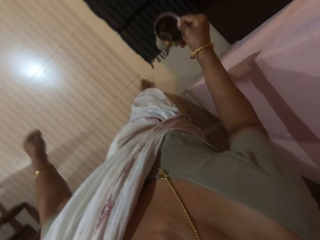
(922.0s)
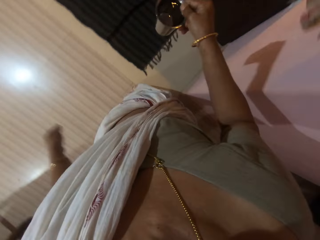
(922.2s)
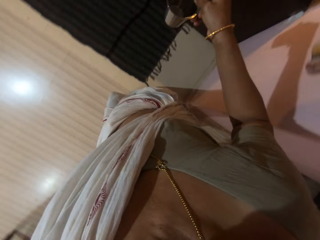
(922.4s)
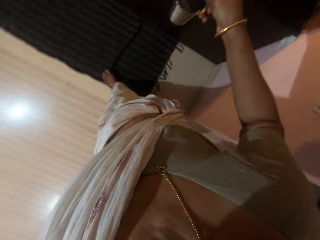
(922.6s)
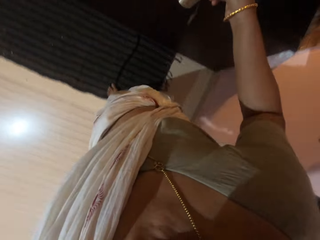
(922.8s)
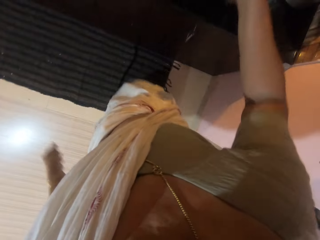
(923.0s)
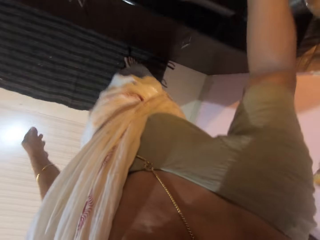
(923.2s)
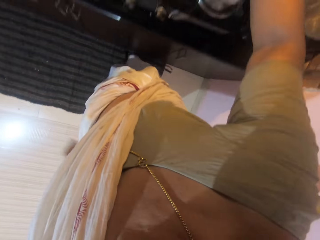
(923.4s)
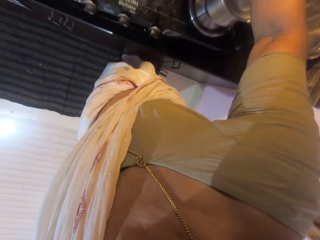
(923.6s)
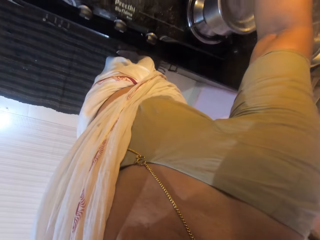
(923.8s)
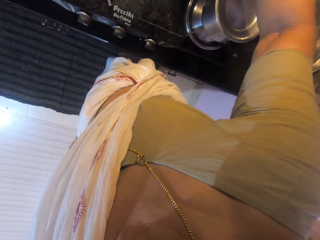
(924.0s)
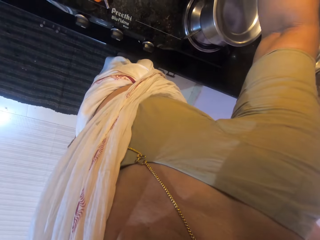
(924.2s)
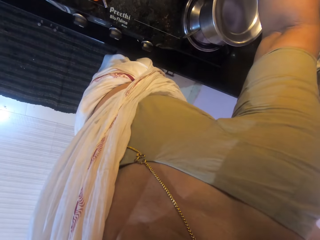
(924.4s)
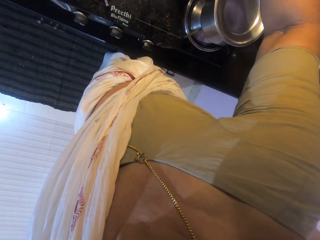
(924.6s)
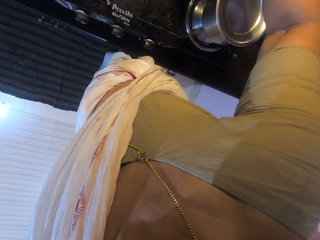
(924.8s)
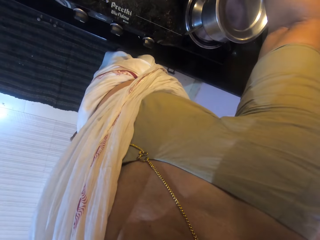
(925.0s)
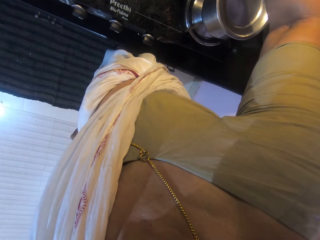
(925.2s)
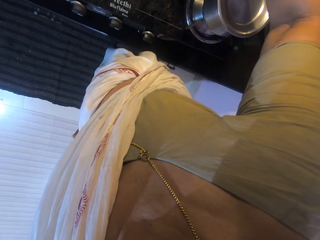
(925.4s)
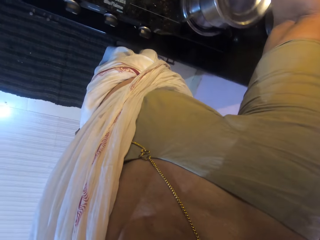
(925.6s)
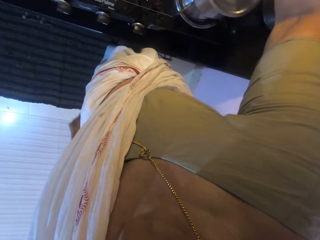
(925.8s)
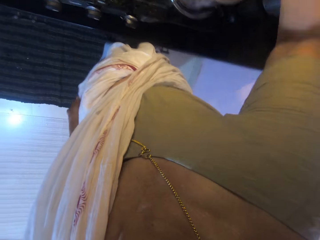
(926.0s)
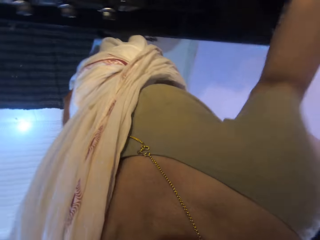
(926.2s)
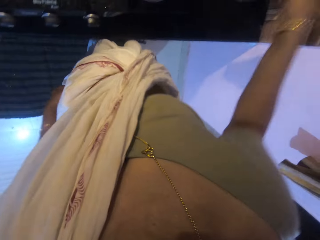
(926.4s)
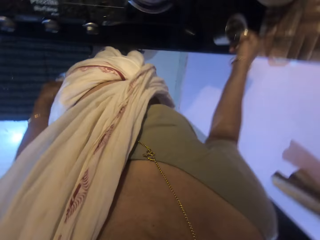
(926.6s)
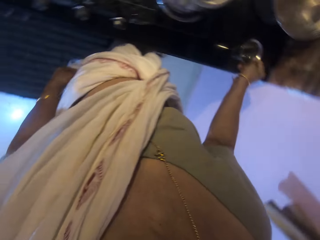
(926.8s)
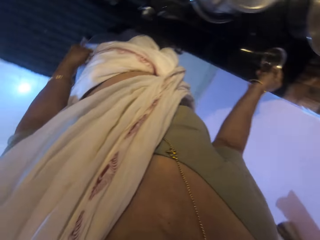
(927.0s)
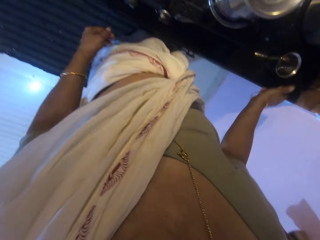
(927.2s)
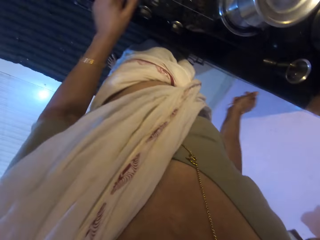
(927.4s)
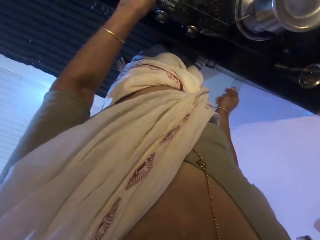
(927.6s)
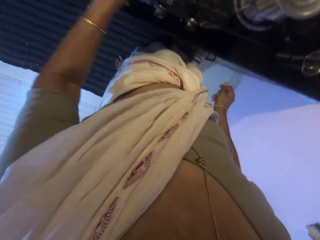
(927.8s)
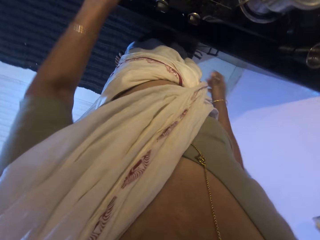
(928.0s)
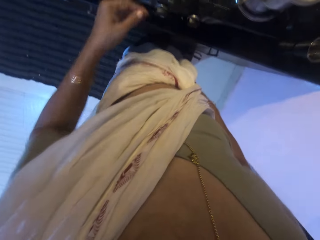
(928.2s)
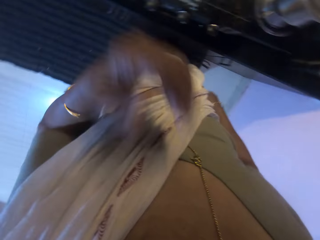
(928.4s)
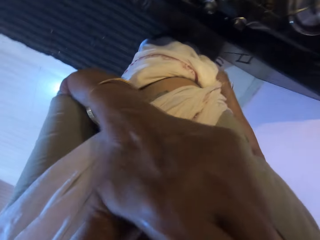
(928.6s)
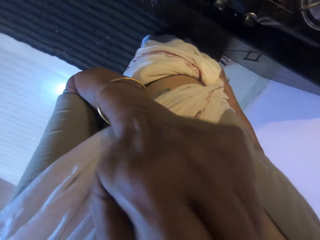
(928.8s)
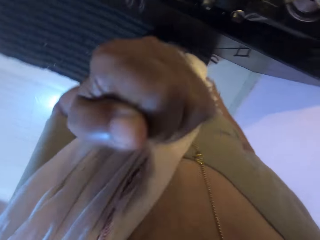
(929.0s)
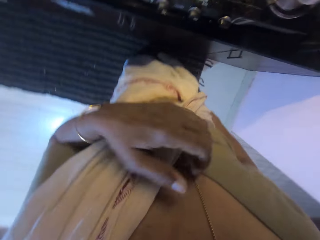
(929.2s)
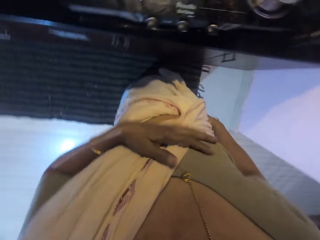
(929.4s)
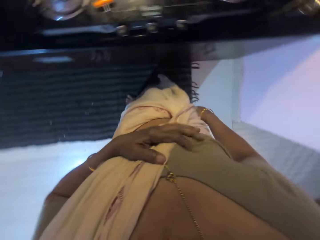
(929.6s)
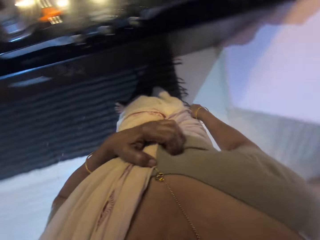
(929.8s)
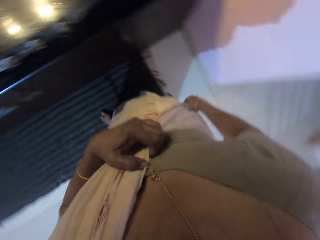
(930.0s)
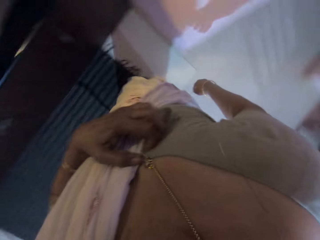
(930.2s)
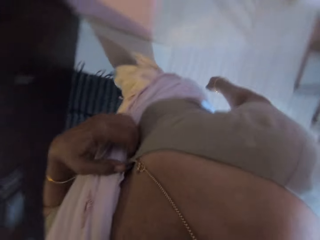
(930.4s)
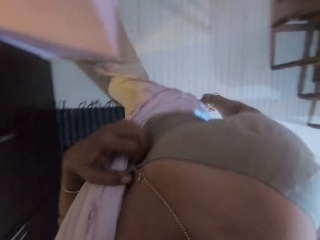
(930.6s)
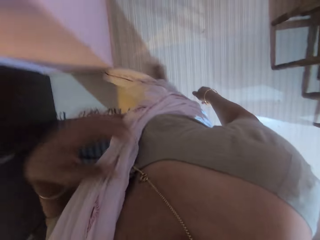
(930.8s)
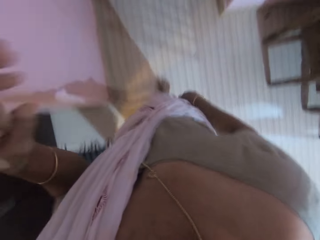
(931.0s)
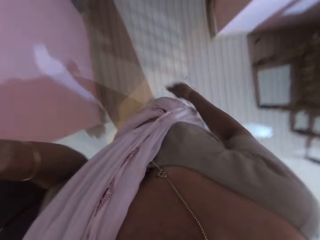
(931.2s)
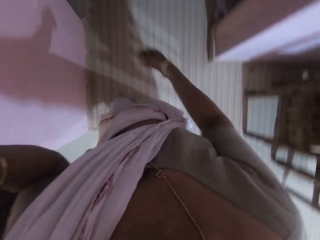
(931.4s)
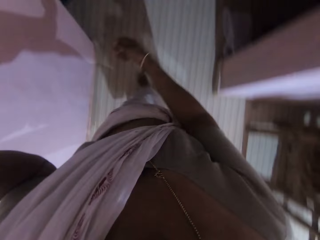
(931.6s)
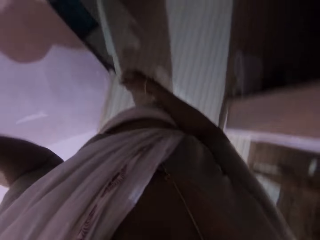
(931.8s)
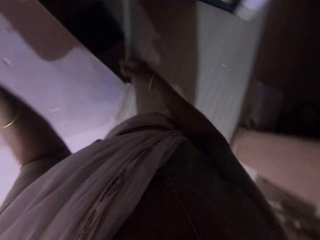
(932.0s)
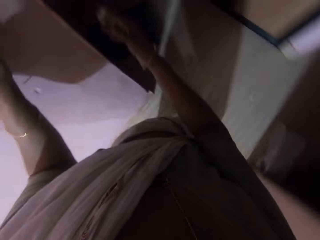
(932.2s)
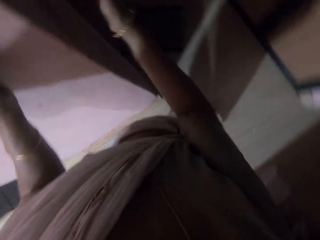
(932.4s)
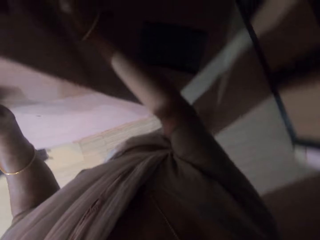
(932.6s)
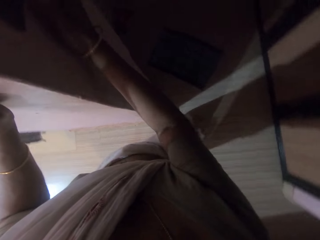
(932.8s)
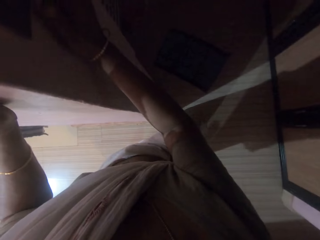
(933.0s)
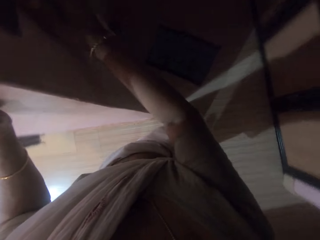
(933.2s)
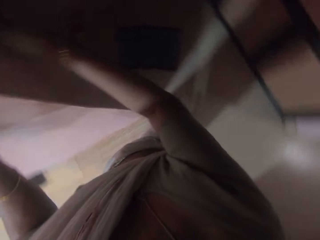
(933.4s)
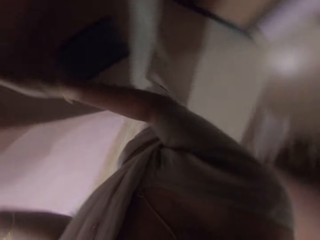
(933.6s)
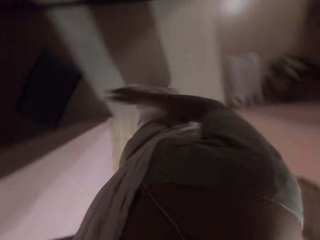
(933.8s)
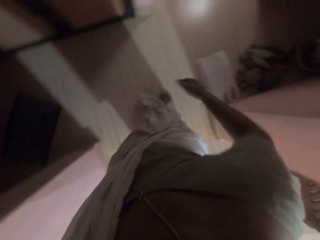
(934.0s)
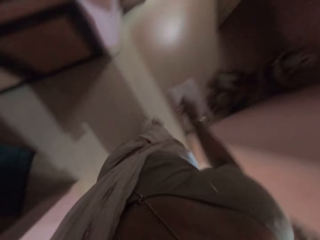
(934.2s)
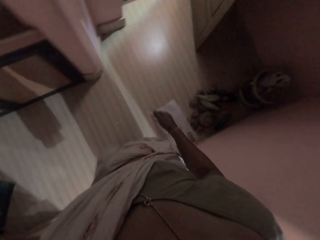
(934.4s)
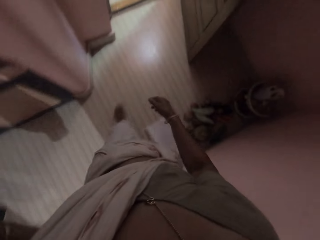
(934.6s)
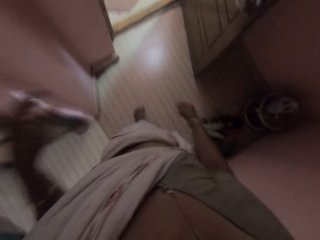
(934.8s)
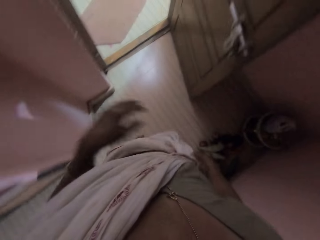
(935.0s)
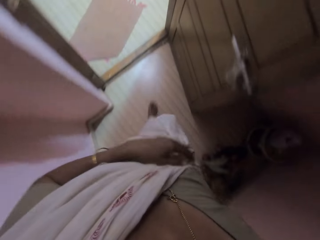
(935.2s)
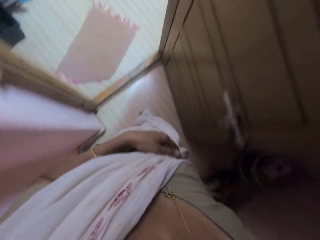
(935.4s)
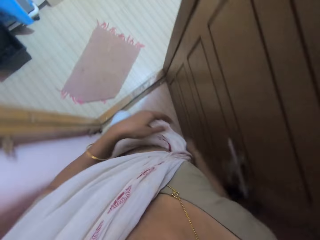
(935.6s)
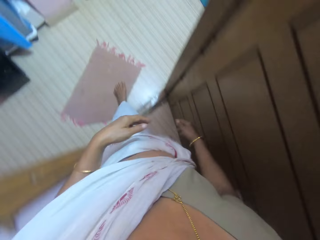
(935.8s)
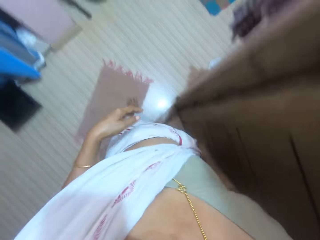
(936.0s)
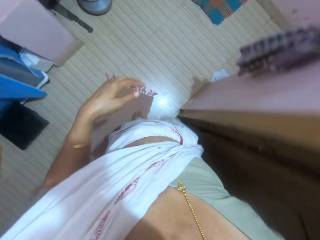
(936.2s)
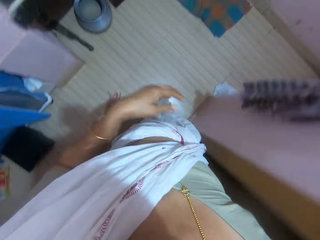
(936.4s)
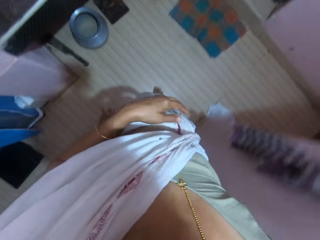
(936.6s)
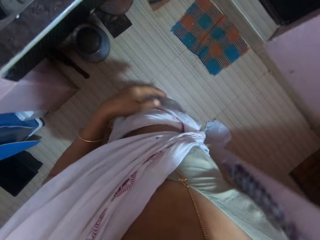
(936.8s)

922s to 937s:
The camera wearer pours the water from the cup or tumbler into the pot of chopped vegetables on the cooker with her right hand. She puts the tumbler on top of the table. She puts the cup on the countertop with her right hand. She touches her face with her left hand. She looks around. She scratches her tummy with her left hand. She walks around the room. She presses the switch on the wall with her right hand. She walks into a kitchen.

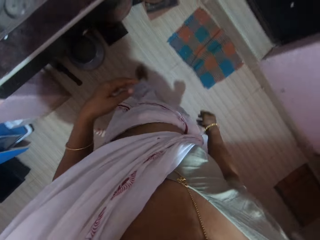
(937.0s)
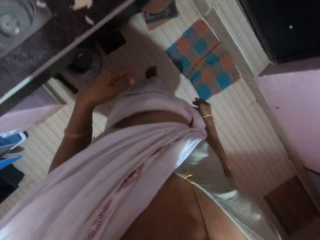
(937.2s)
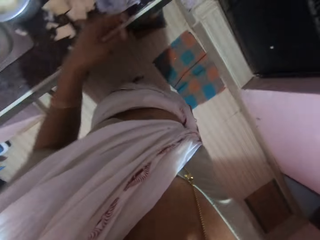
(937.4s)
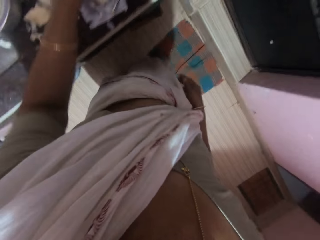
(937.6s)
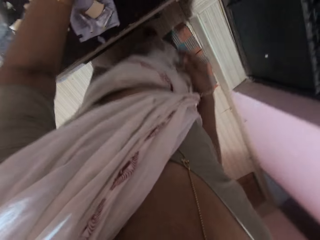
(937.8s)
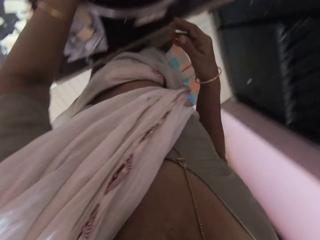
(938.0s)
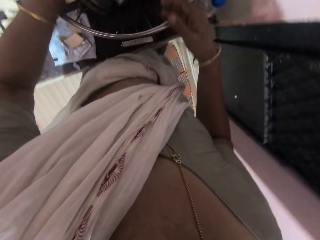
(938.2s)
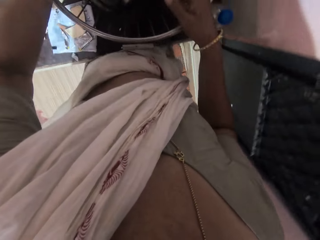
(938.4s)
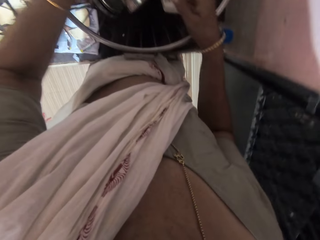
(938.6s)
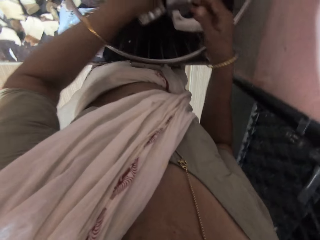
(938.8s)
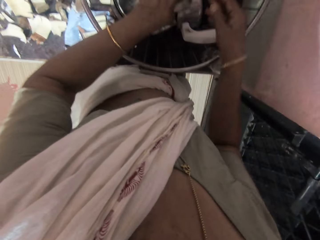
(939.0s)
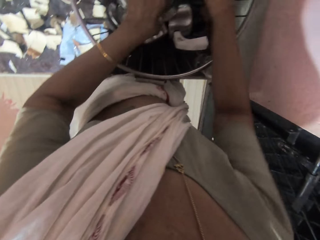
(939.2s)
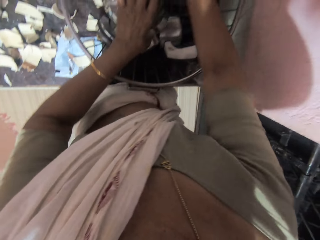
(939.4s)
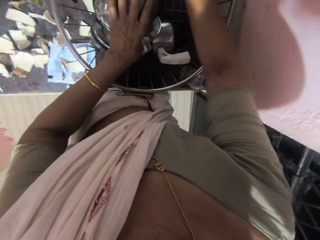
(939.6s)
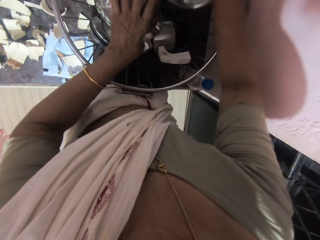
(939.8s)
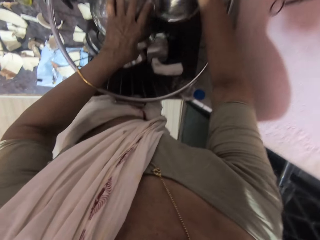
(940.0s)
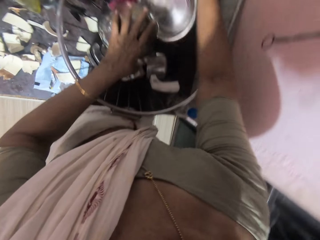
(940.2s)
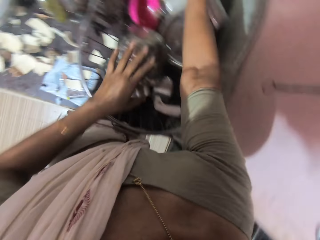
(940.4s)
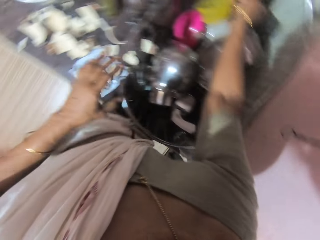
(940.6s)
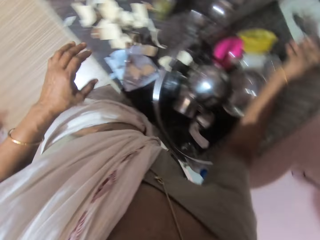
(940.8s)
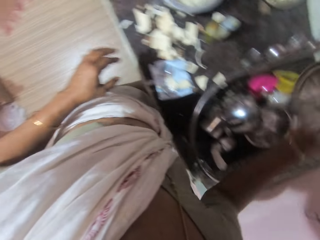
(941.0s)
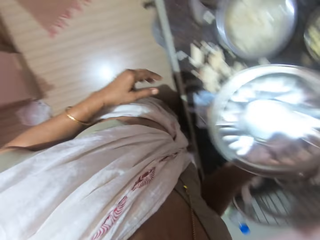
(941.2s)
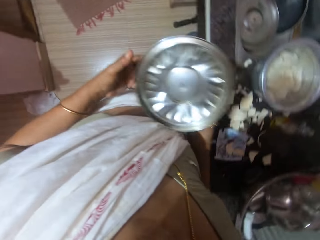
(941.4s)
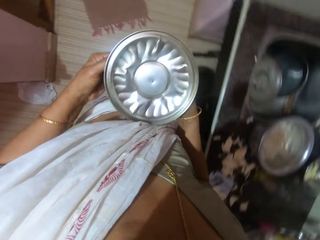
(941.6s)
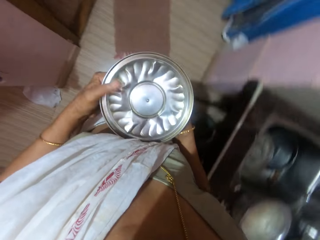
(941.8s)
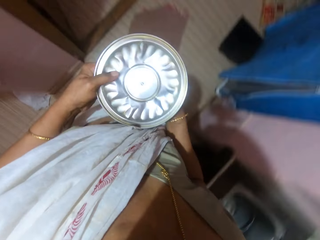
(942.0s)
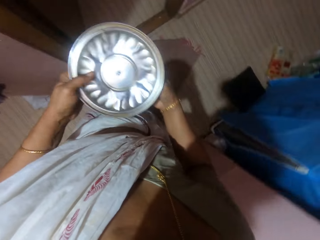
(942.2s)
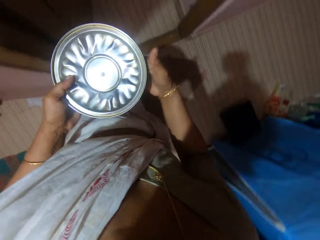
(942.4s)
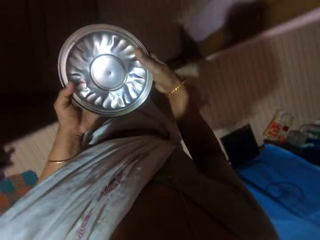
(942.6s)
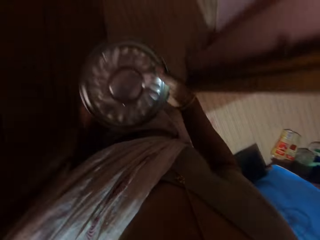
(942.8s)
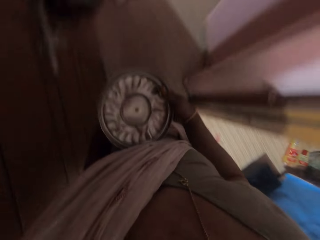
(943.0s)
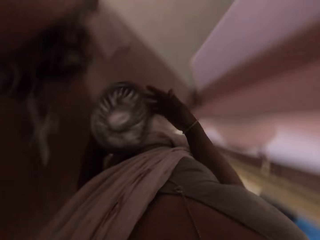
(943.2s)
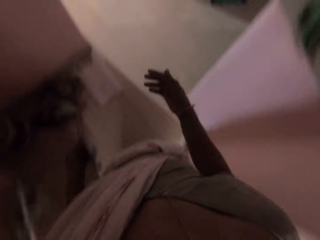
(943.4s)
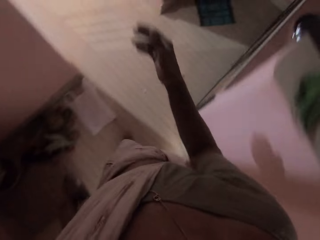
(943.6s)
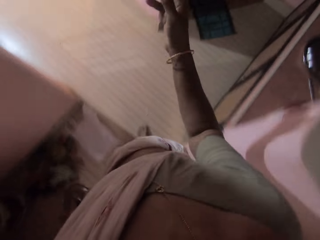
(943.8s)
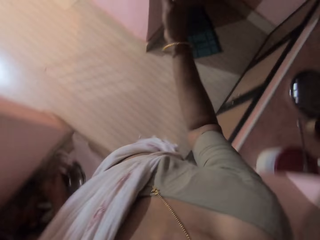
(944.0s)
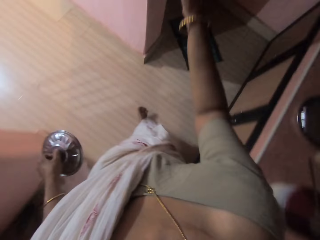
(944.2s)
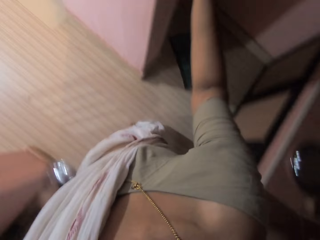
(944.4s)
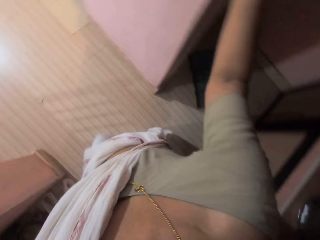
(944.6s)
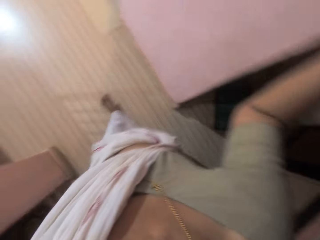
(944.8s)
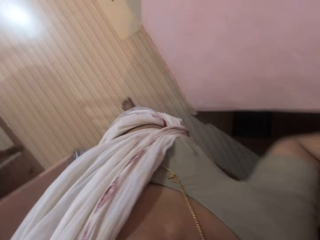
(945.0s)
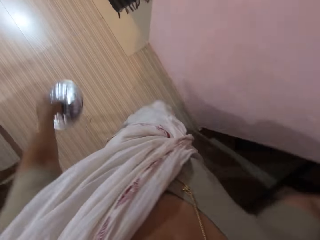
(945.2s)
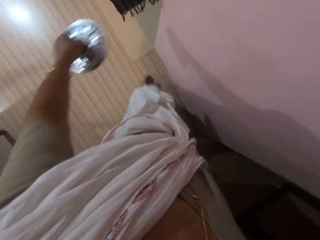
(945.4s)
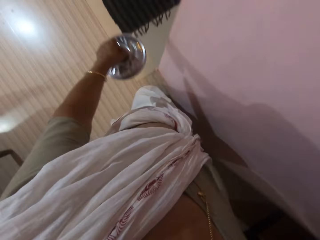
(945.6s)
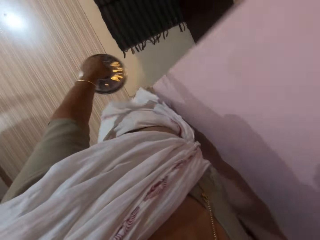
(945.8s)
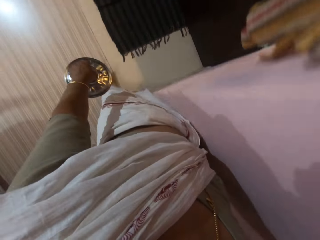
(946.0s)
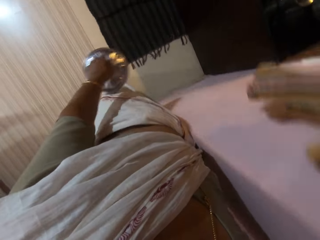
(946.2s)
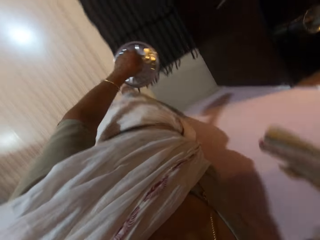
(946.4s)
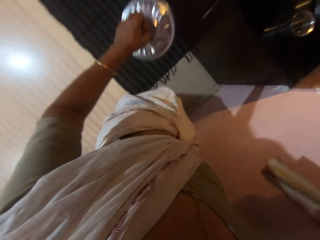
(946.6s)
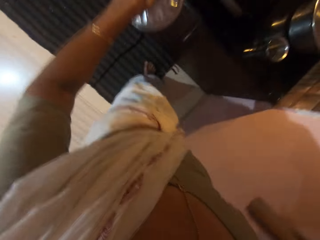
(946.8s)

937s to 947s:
The camera wearer touches the cover of a pot on a countertop with her left hand. She takes a pot cover from the pot with her right hand. She passes the pot cover from her right hand to her left hand. She walks into the kitchen. She presses the switch on the wall with her right hand.
